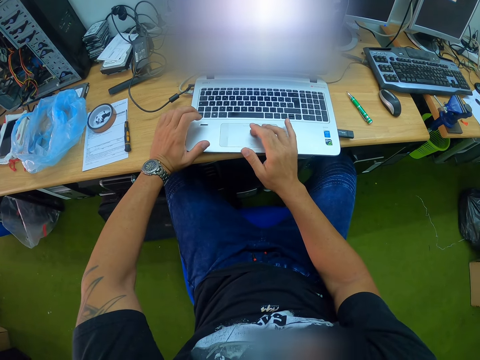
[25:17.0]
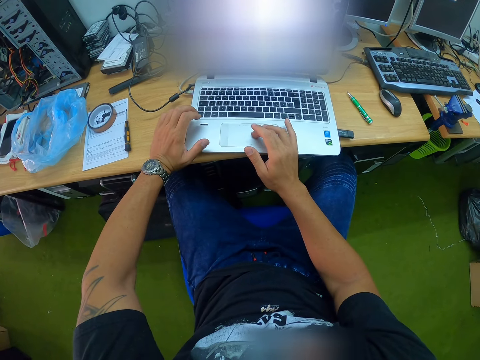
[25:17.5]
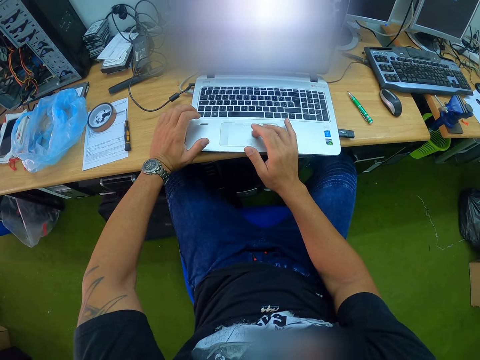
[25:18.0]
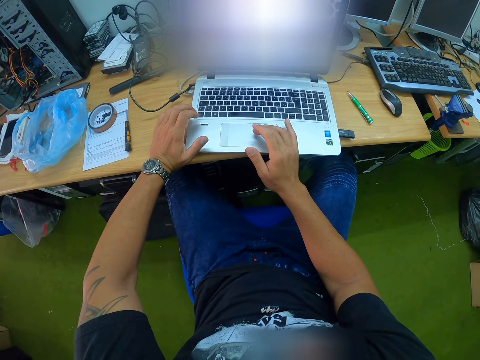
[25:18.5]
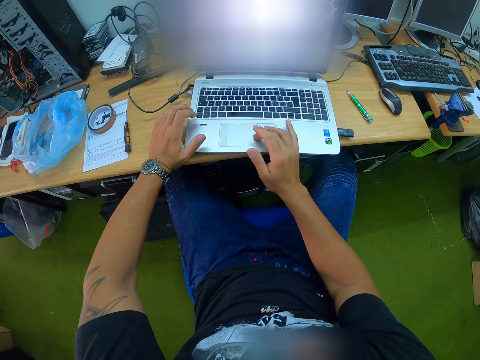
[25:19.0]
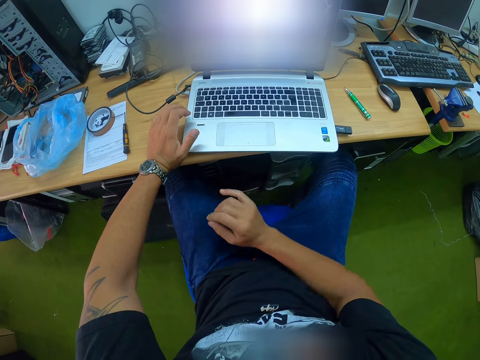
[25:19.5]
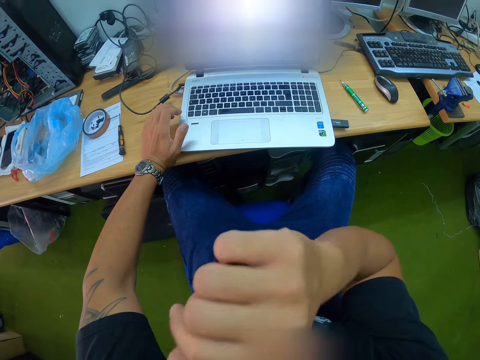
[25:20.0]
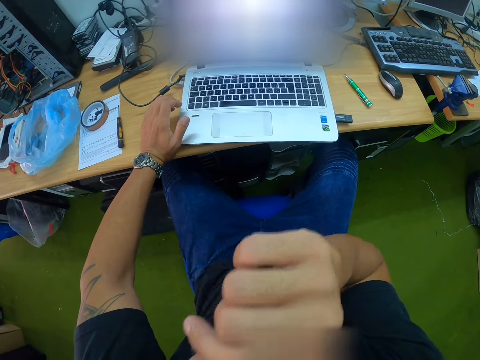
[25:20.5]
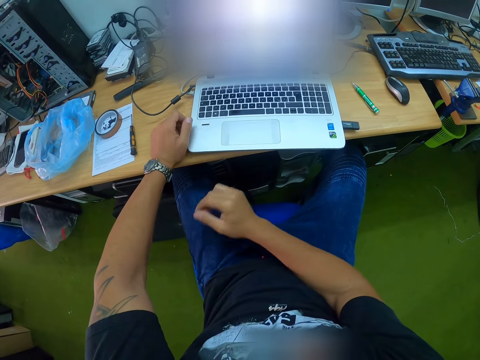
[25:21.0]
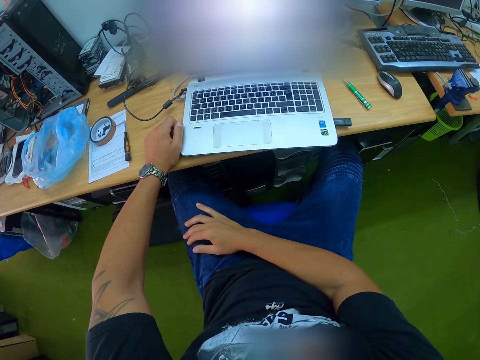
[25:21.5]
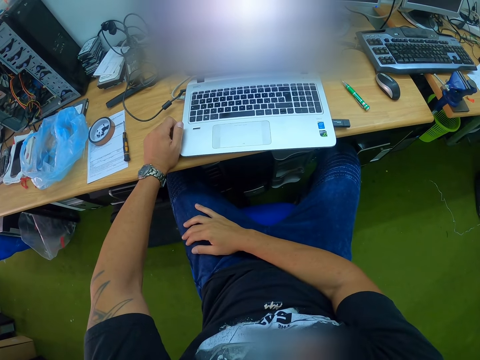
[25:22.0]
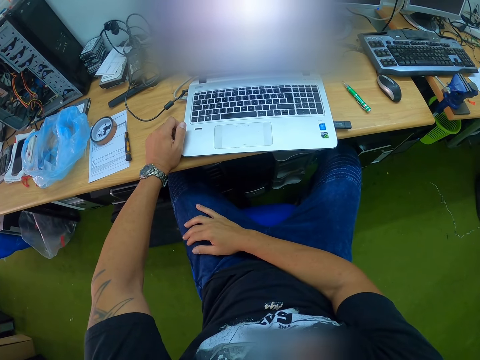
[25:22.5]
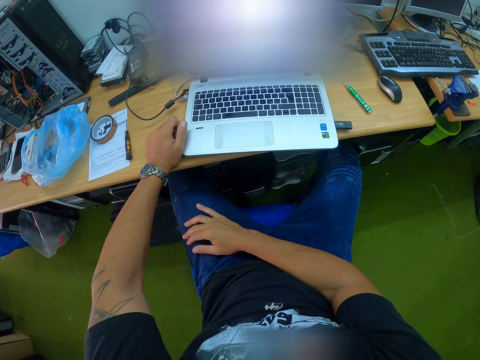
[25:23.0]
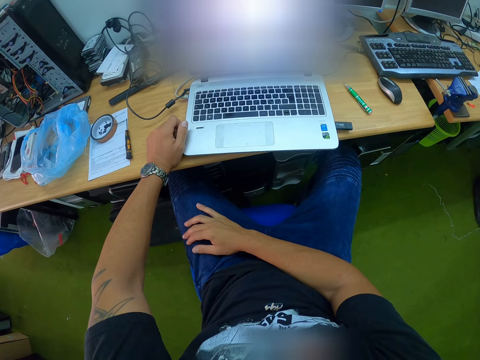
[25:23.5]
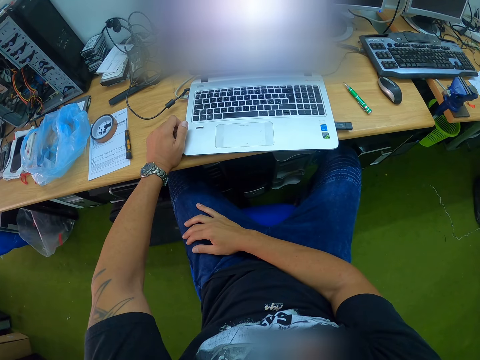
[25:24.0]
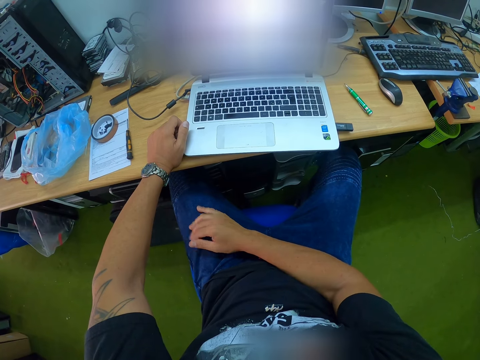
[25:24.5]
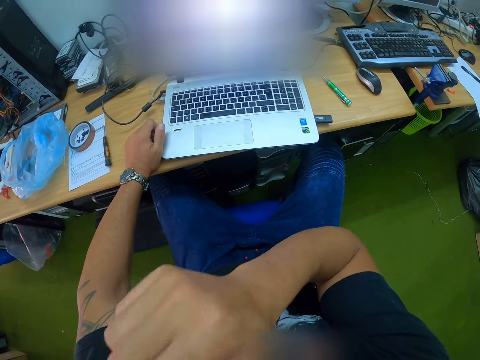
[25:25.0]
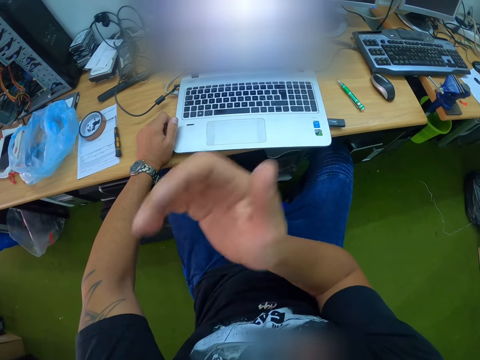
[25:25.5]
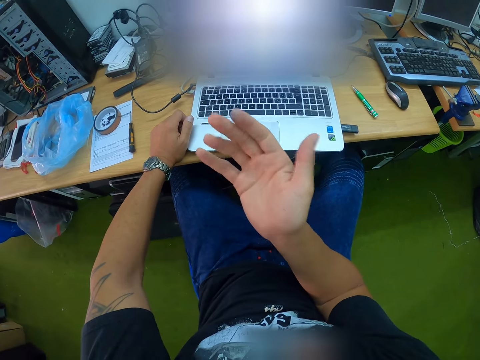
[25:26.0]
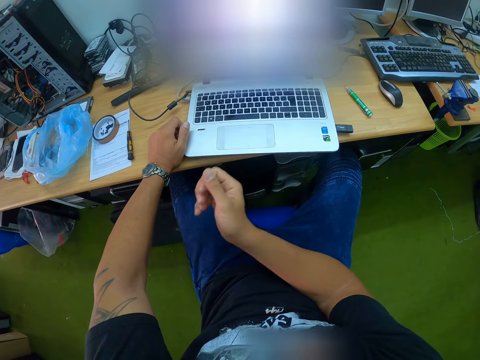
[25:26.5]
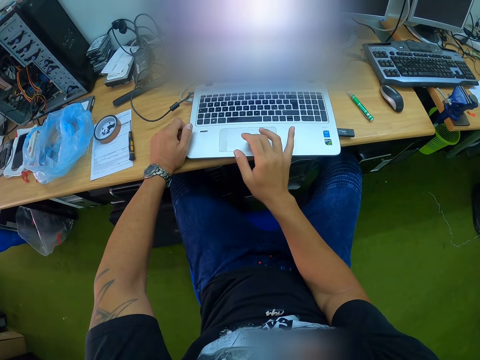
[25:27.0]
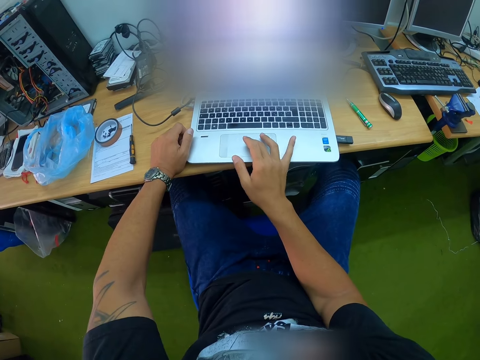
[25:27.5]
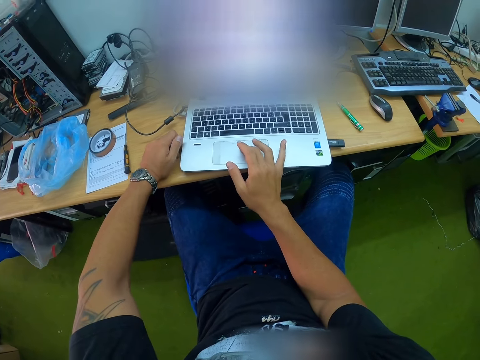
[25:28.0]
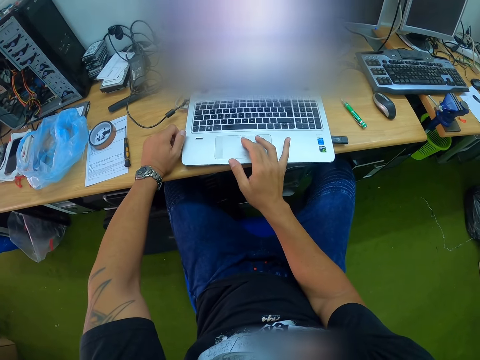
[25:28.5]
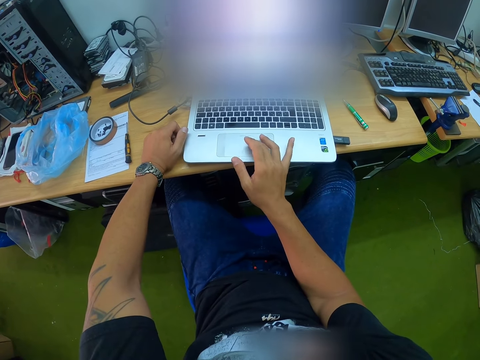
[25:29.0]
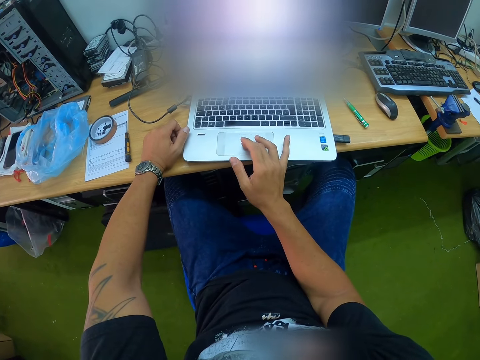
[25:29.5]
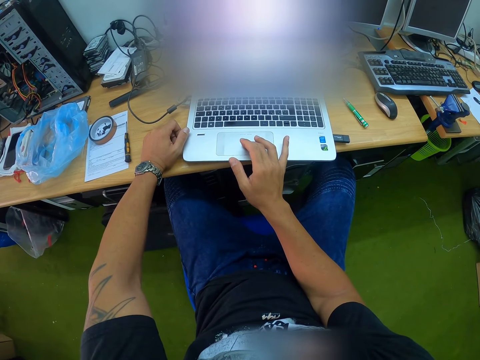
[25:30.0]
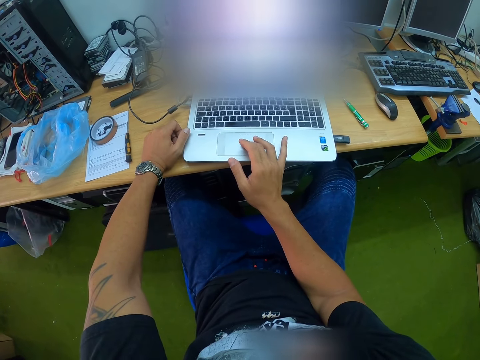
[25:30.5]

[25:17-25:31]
The camera wearer lifts his right hand from the laptop. He scrolls the touchpad with the right hand. He lifts up the right hand again. He operates the laptop with his right hand and scrolls the touchpad with the right hand.

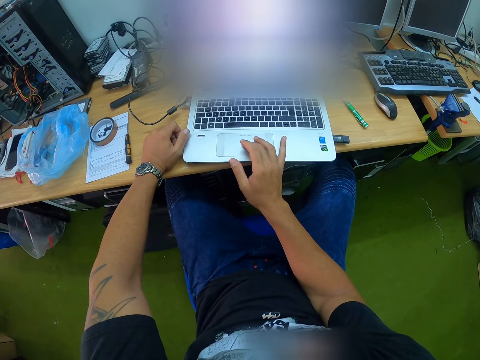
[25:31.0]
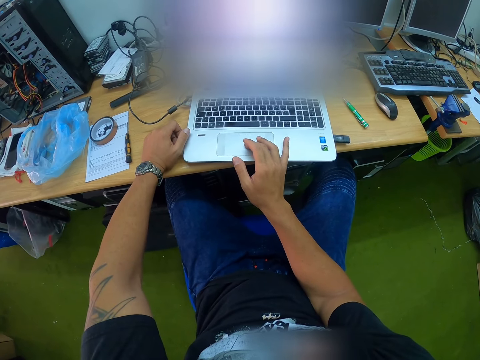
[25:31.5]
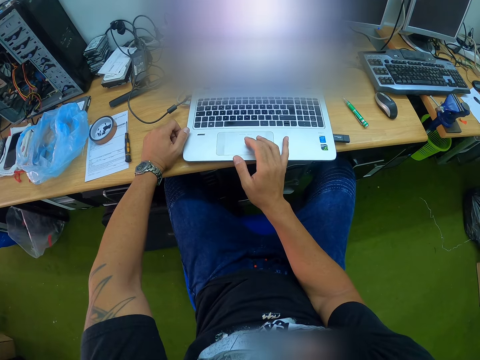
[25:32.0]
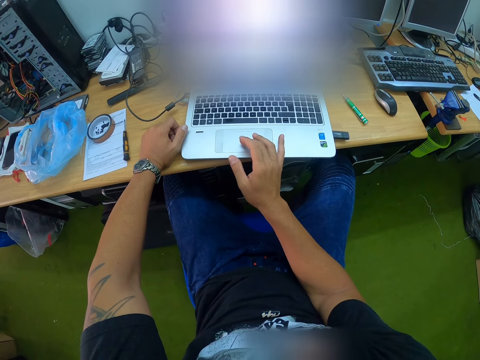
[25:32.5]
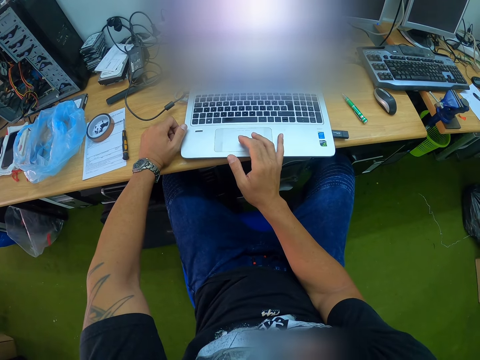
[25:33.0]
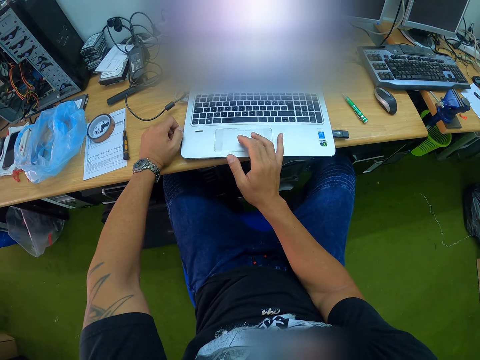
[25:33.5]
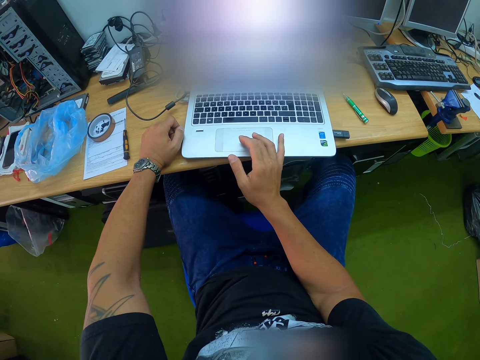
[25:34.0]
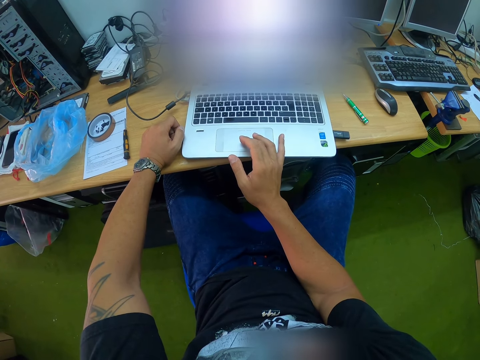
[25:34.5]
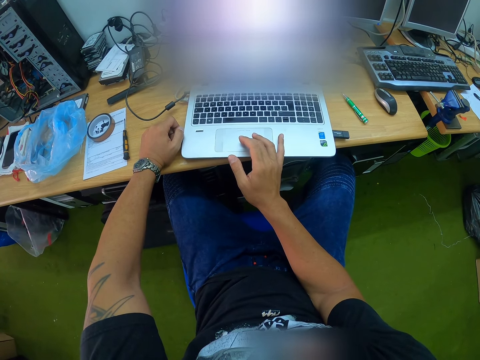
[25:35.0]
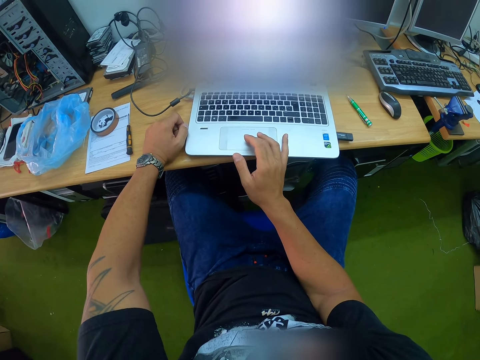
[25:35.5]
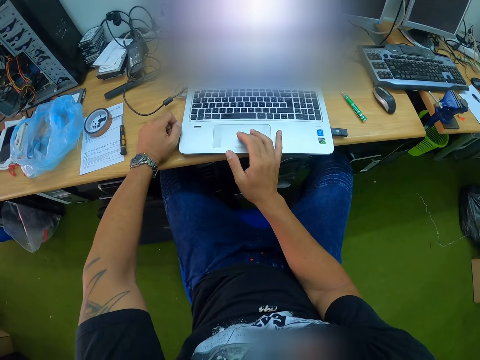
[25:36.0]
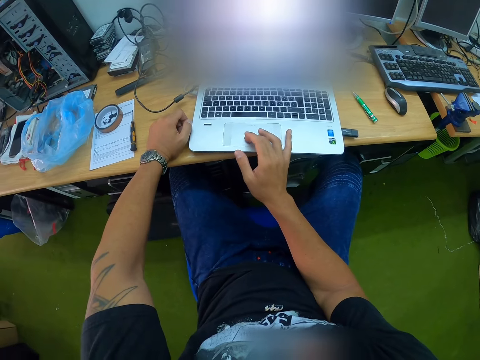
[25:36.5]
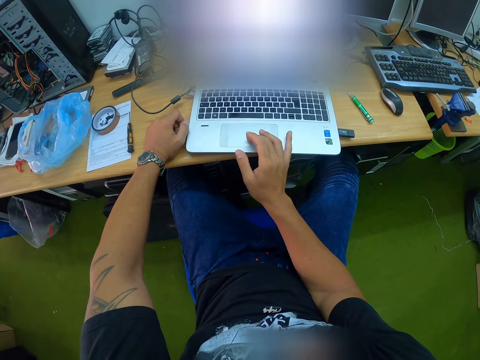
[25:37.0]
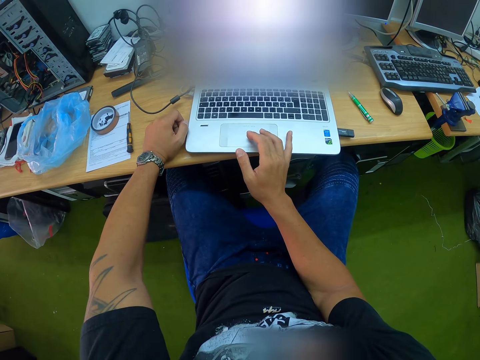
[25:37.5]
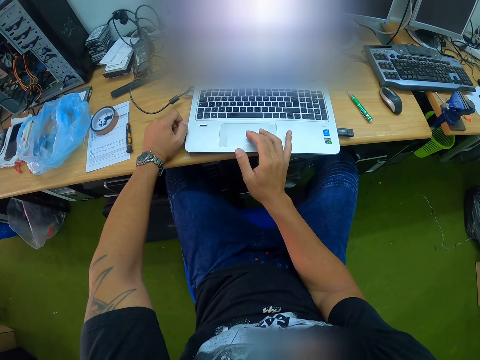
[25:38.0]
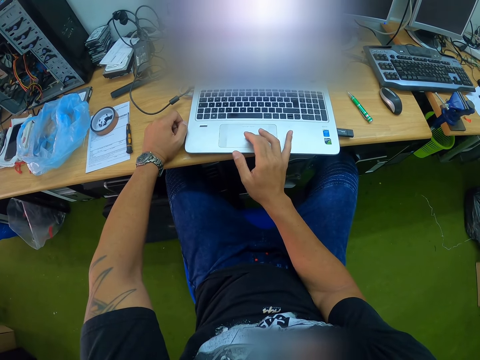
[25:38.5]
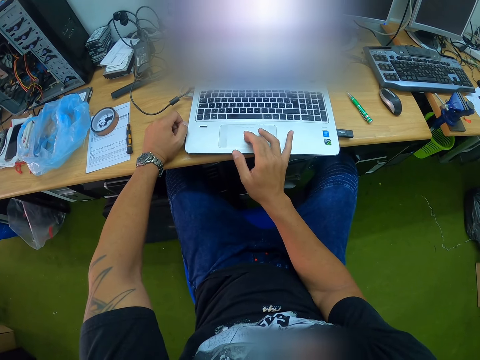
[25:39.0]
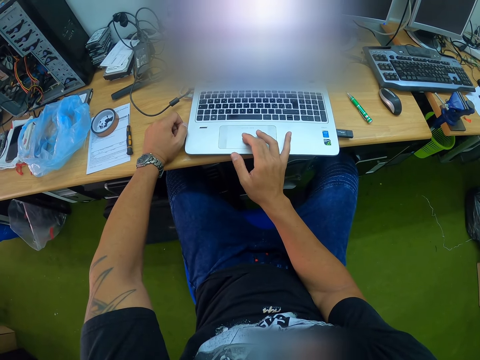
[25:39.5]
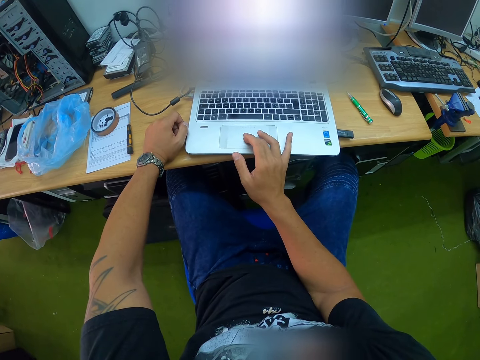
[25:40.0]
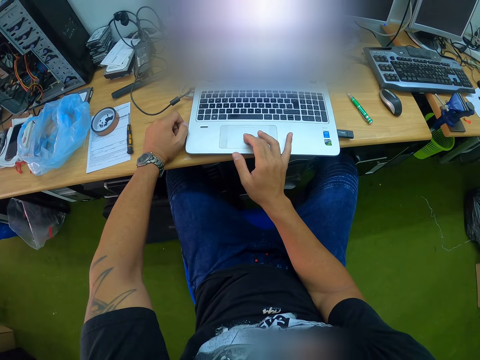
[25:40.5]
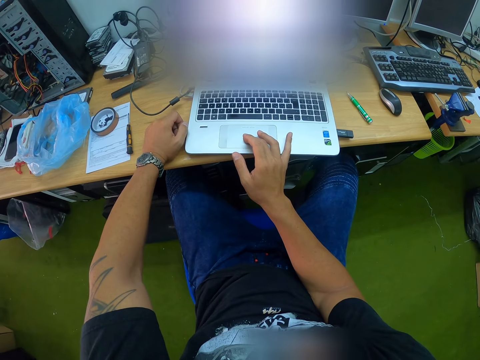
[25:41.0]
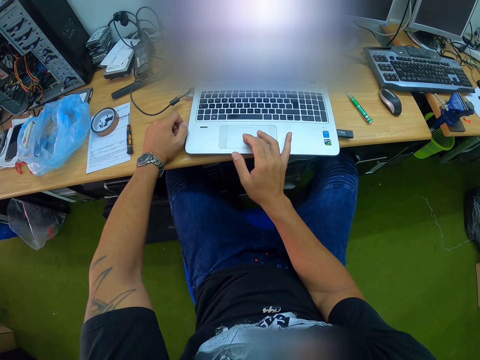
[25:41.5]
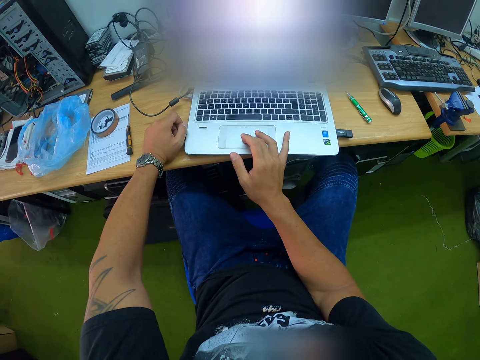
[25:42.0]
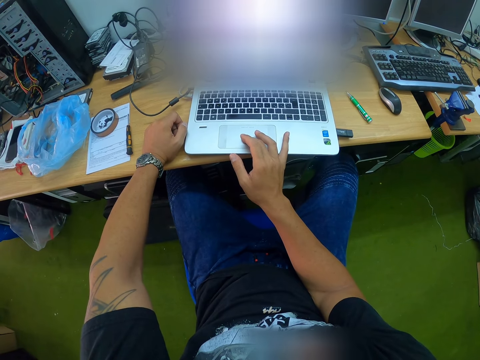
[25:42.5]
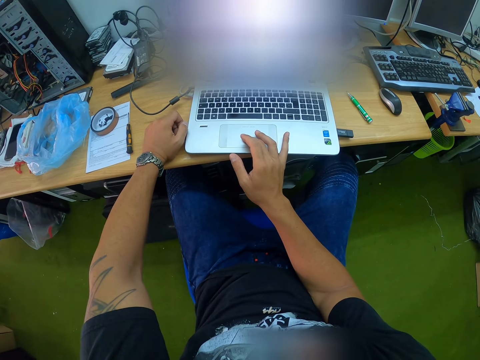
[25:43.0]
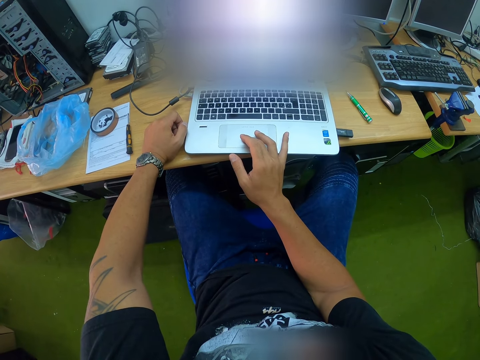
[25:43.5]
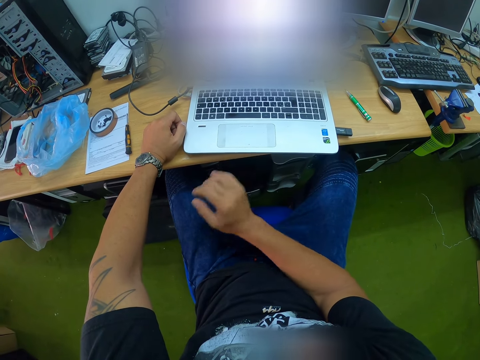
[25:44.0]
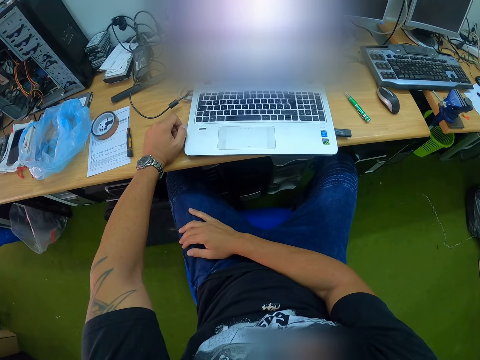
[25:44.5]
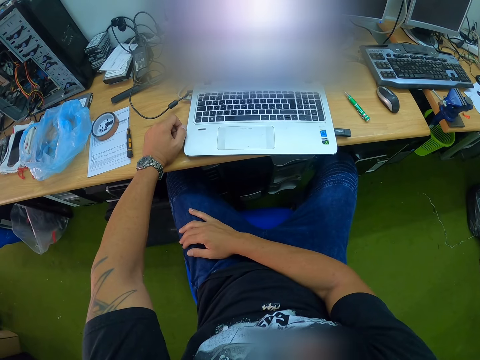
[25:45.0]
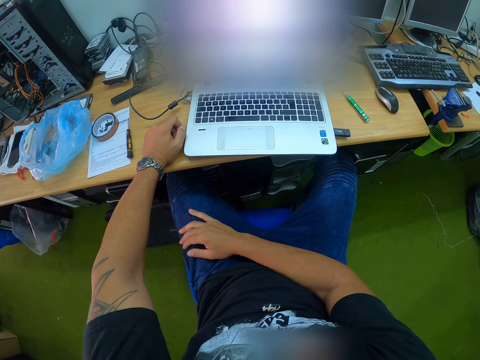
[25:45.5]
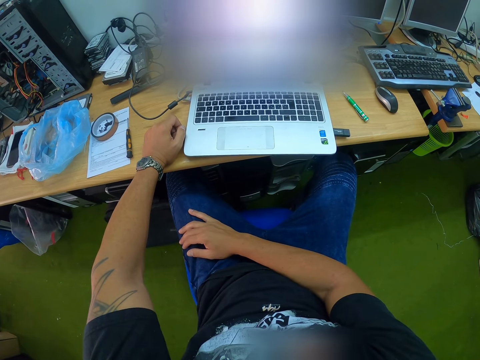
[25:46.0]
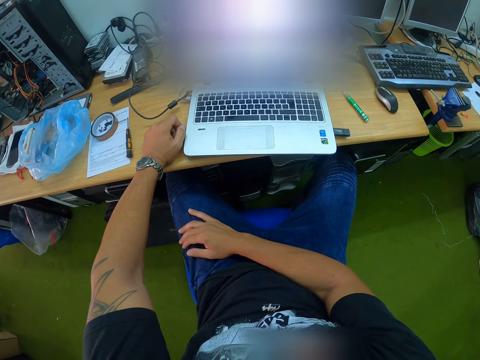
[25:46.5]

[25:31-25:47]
The camera wearer scrolls the touchpad with the right hand. He scrolls the touchpad with the right hand again. He places his right hand on his legs.
